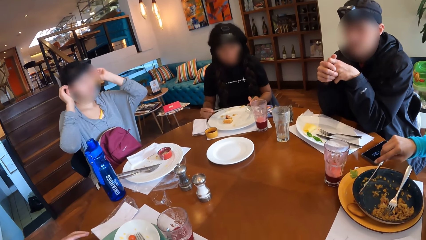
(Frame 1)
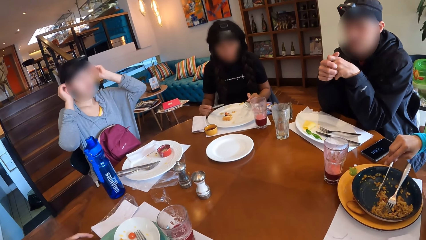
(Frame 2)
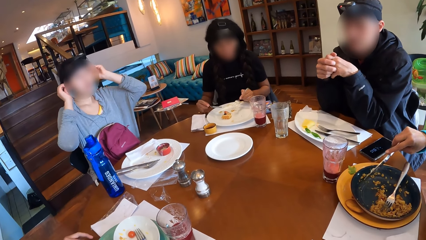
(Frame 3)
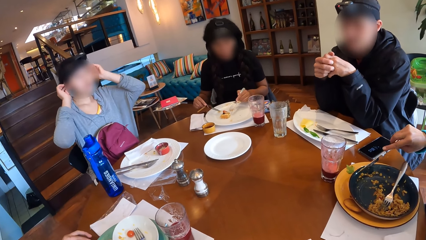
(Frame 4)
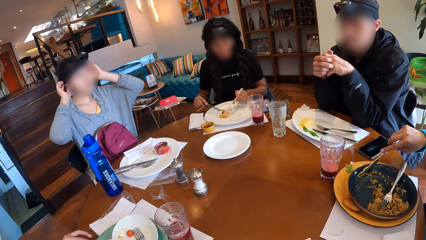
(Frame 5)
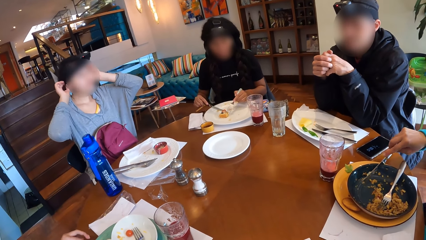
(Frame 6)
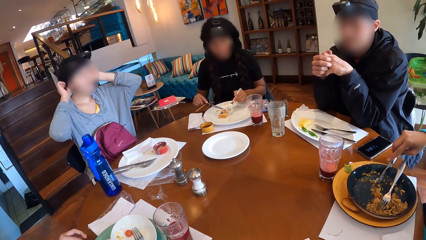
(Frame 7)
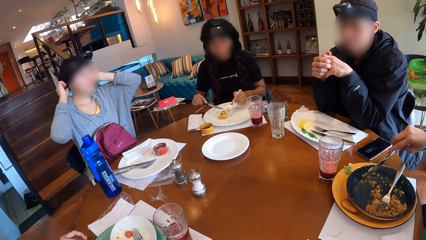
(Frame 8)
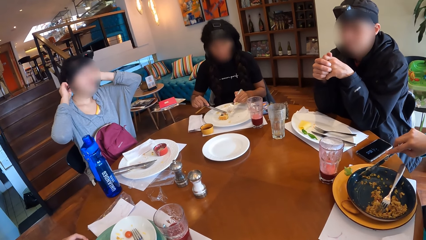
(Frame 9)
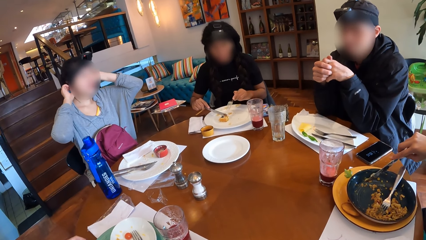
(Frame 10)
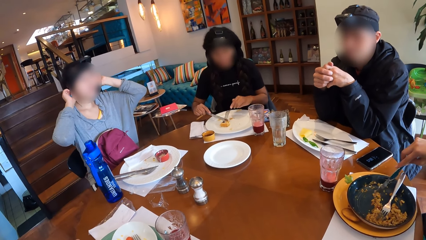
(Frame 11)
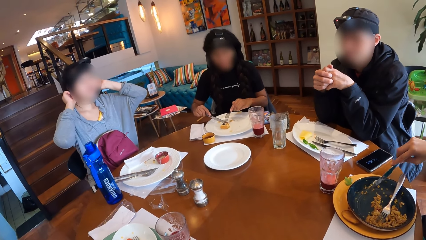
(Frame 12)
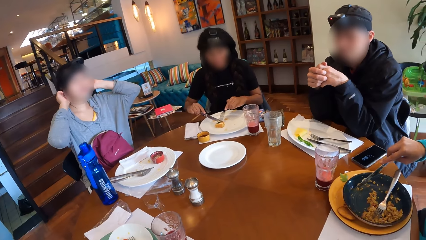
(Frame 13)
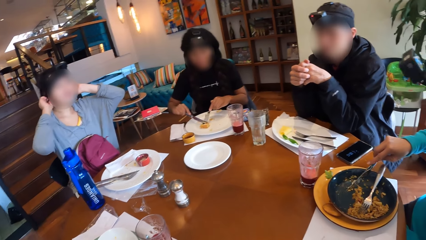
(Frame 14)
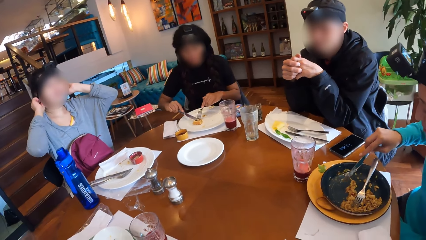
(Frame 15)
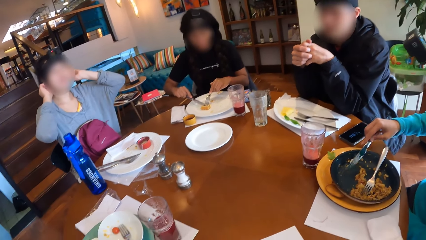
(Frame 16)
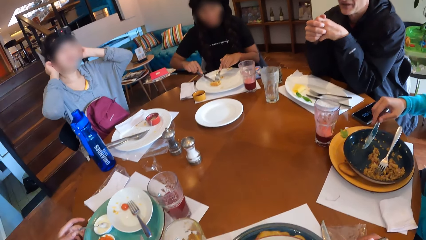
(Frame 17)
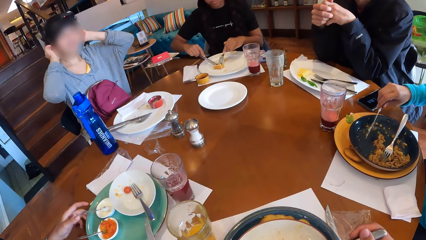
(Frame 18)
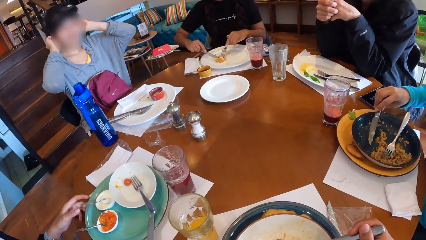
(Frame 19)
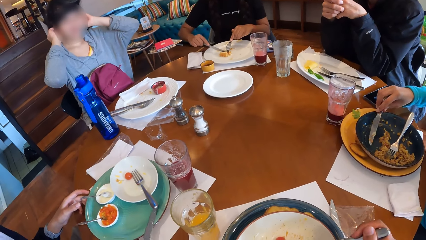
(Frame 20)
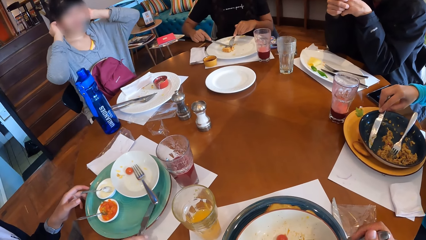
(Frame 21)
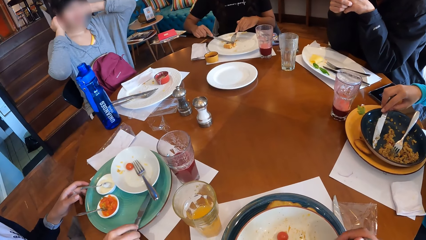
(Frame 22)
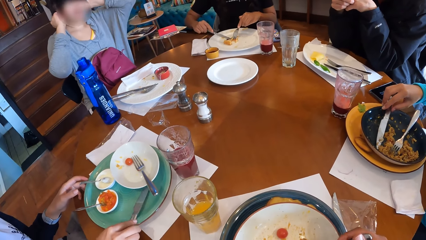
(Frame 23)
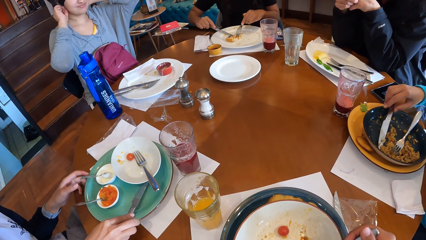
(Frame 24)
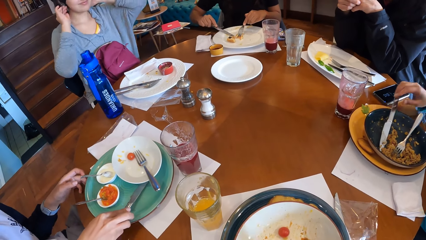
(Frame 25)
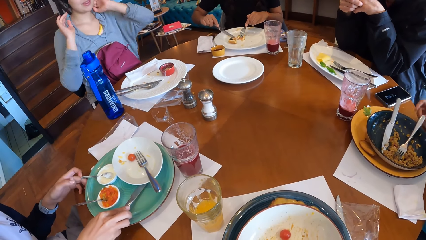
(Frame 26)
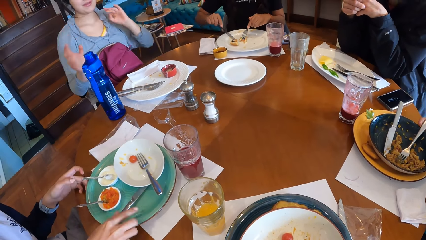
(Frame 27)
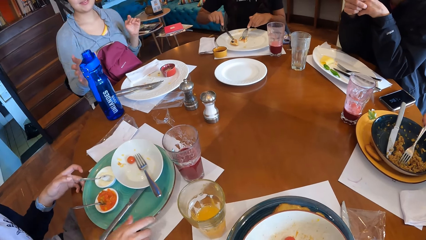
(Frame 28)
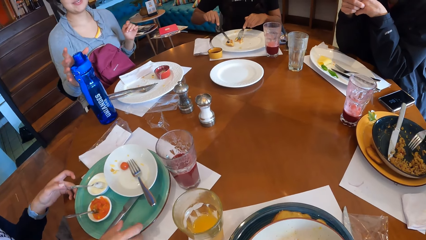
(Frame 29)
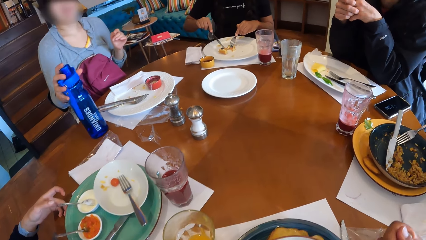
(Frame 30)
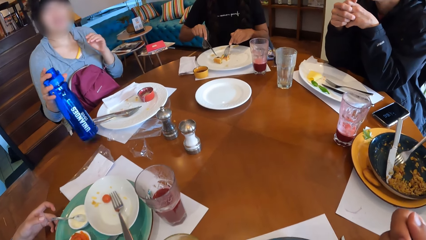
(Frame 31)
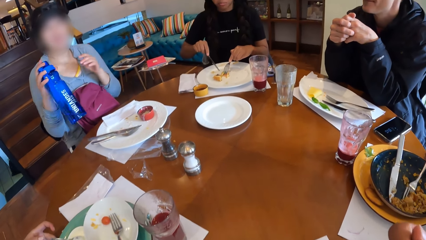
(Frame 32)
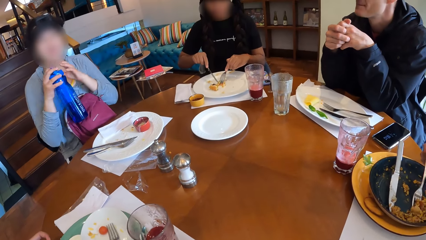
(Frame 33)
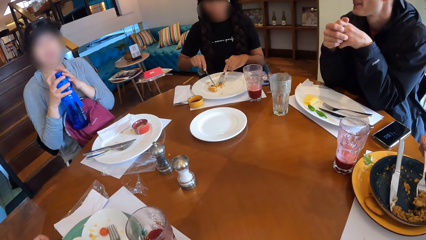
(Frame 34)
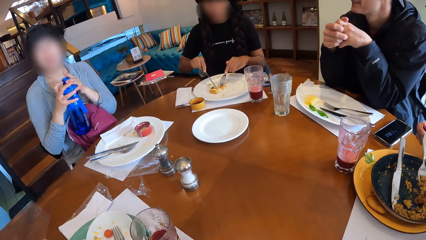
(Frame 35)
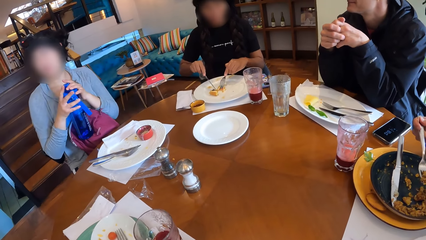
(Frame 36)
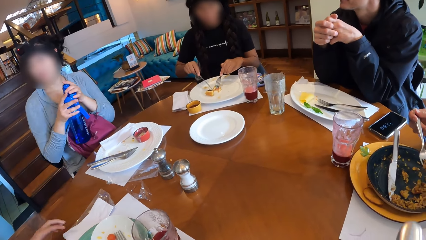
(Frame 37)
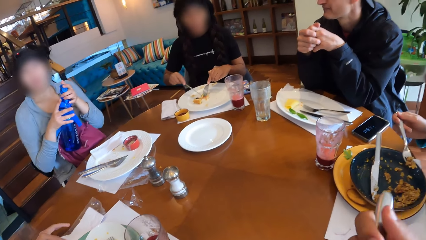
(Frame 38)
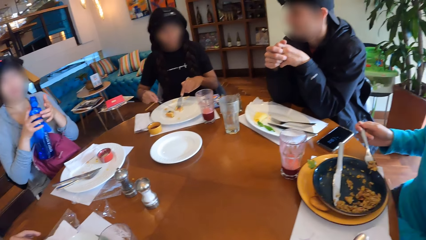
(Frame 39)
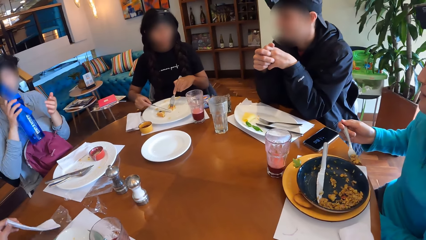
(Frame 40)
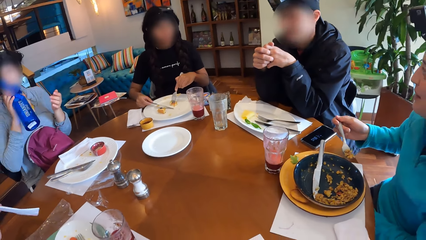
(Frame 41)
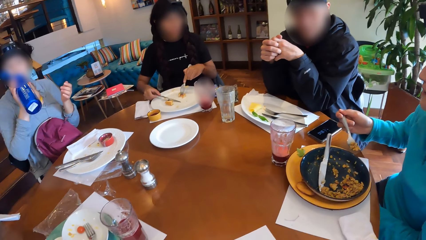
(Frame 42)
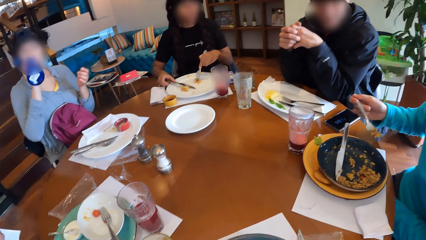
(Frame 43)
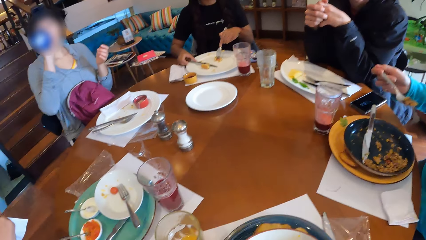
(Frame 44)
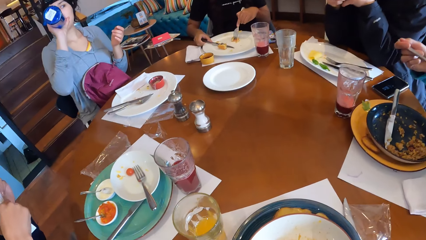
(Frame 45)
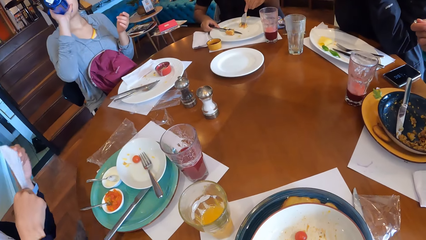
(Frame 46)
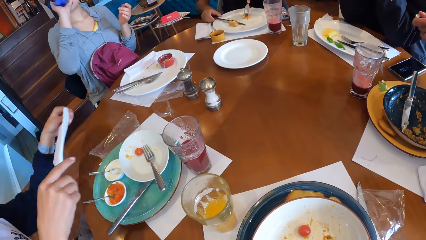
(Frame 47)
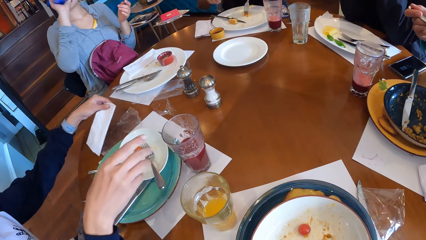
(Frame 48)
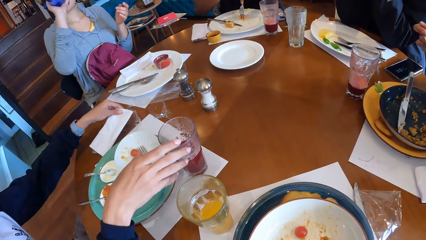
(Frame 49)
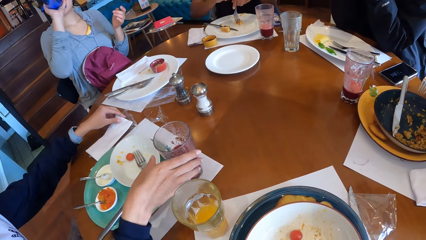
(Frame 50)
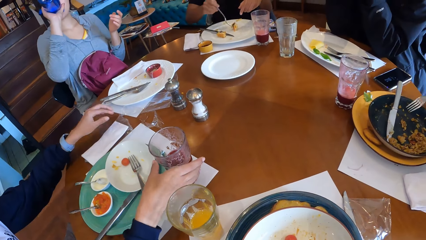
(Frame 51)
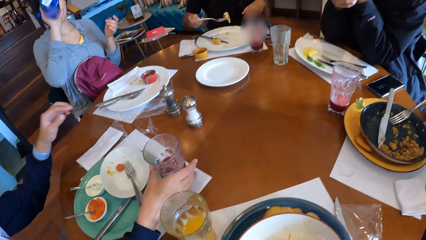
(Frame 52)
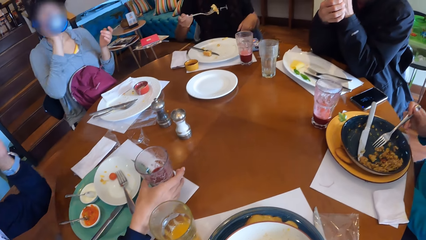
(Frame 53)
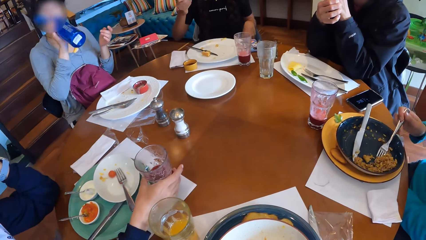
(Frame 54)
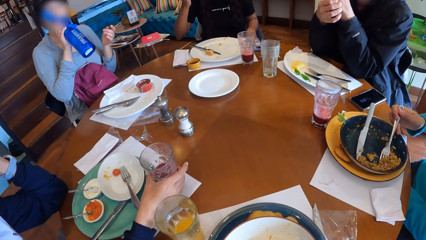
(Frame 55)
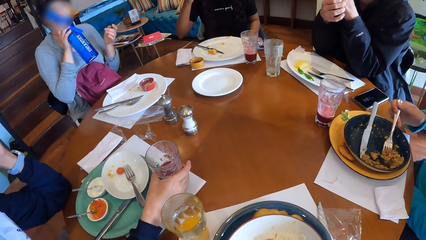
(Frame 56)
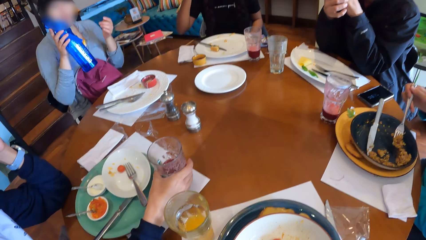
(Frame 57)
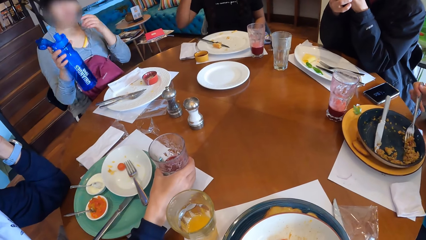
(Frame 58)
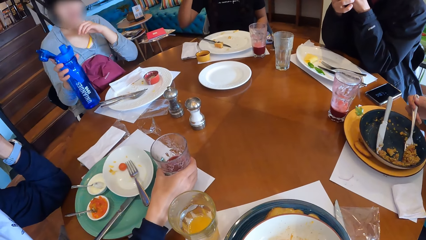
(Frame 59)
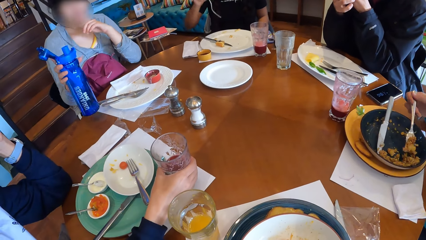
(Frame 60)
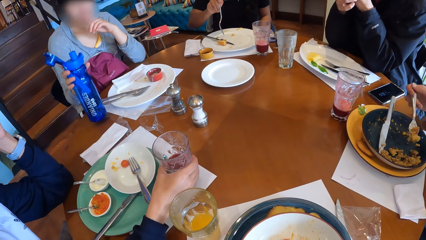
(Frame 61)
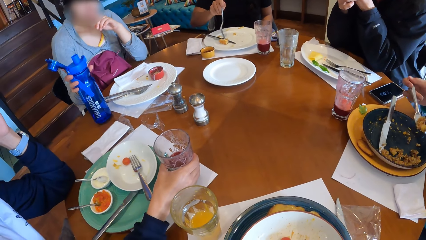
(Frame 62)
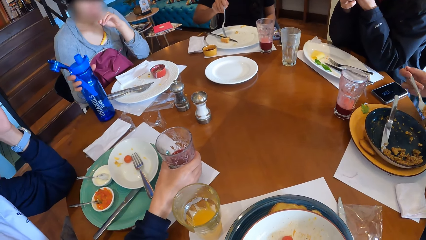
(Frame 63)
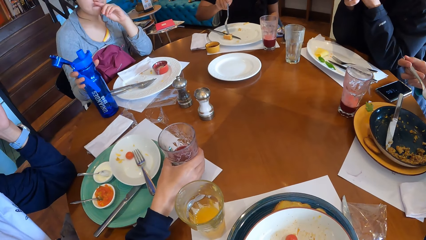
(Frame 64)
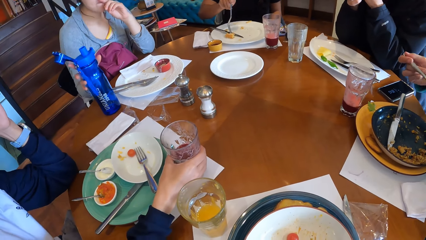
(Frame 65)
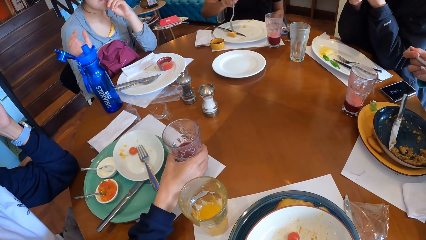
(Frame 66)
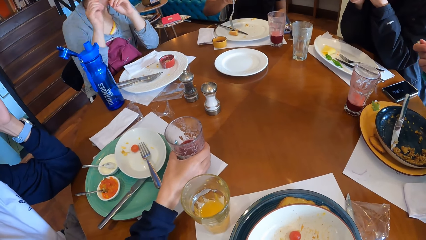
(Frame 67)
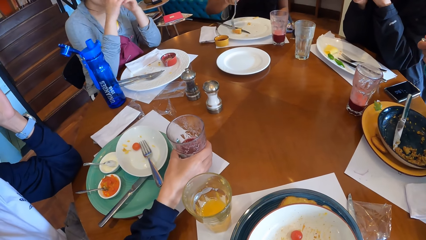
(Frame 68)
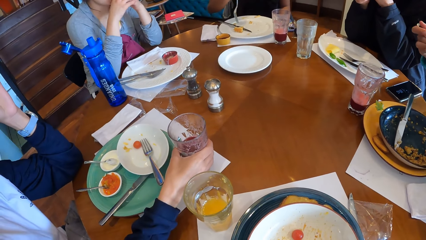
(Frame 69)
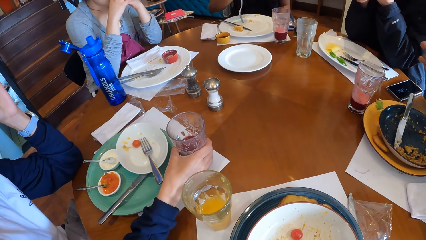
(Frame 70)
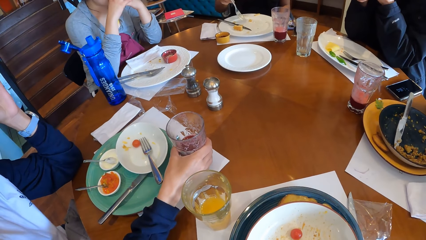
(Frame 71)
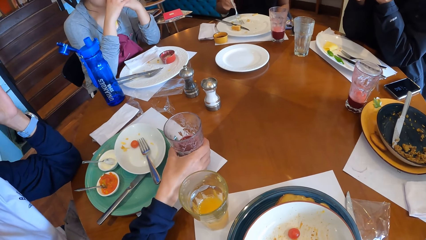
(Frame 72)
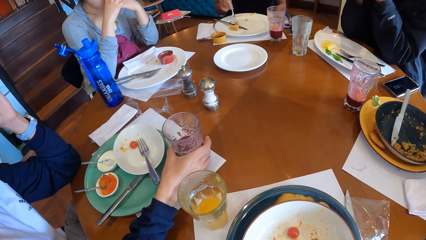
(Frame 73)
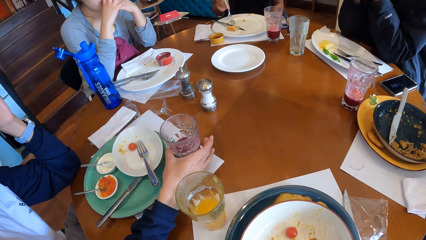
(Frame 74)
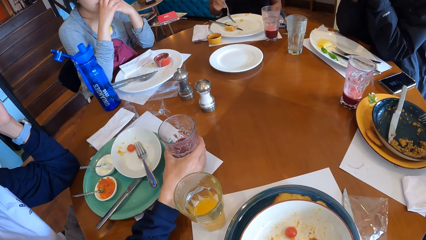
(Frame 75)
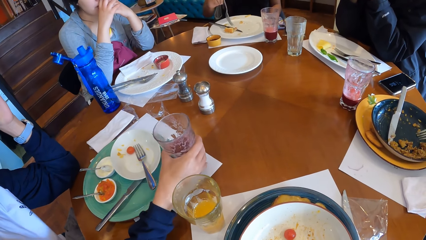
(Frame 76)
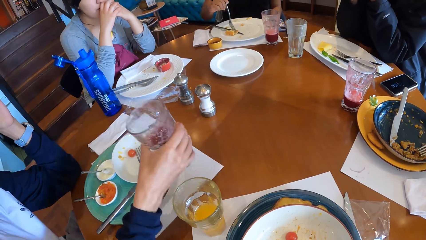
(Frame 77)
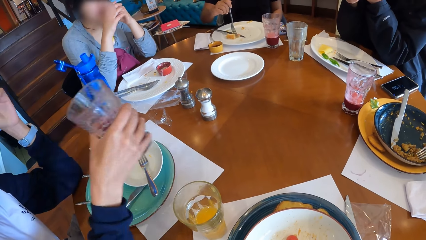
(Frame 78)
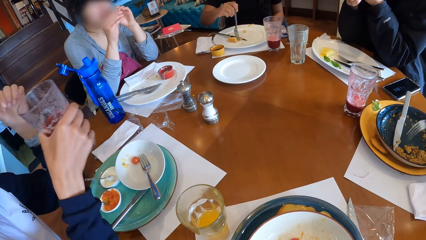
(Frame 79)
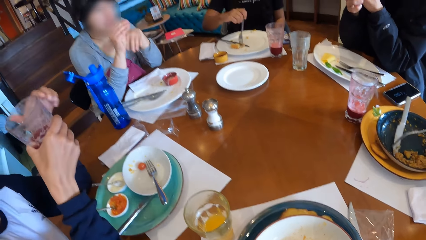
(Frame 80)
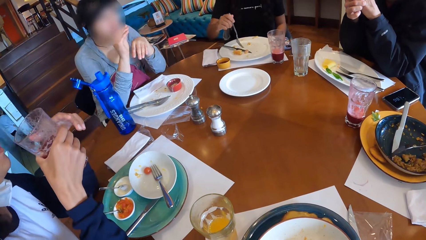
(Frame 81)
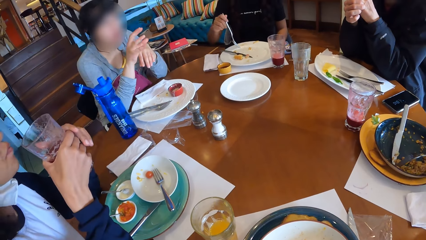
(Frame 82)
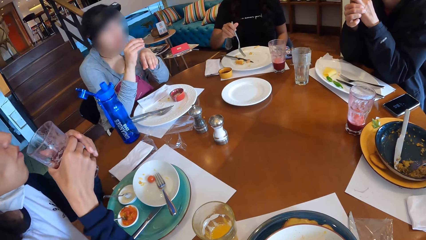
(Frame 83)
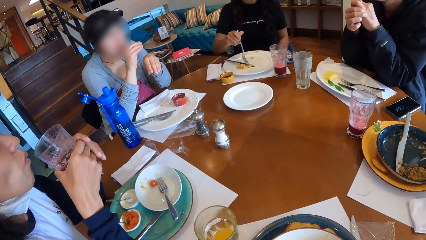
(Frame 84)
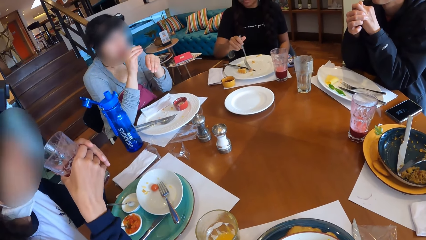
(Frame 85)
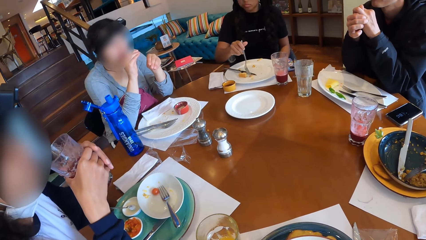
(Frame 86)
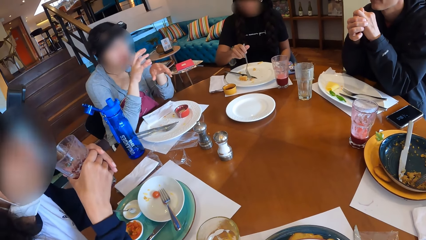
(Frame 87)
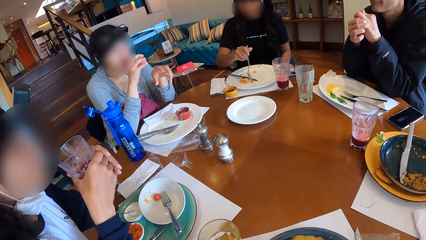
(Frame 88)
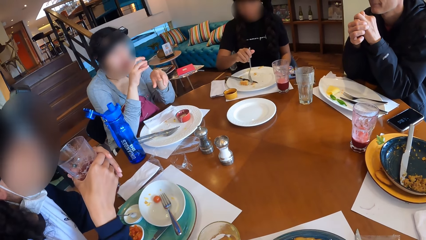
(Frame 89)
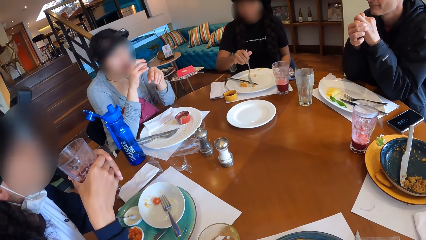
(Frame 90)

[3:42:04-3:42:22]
A woman drops a knife on the plate on the table with her right hand. A man drops the knife with his right hand into the plate on the table. The man takes Chinese fried rice from the plate on the table with the fork in his right hand. Another woman picks up a bottle of water from the table with her right hand. The first woman picks up a serviette from the table with her left hand. The second woman drinks from the bottle of water in her right hand. The first woman drops the serviette on the table with her left hand. A third woman takes waffles from the plate on the table with the fork in her right hand. The second woman drops the bottle of water on the table with her right hand. The first woman picks up the cup of juice from the table with her right hand.
